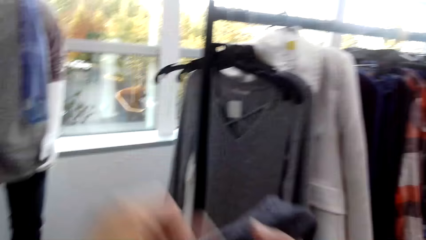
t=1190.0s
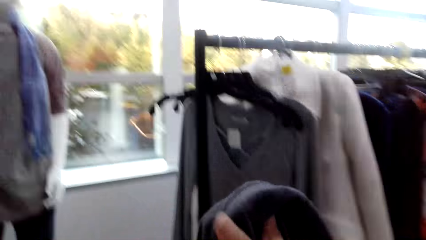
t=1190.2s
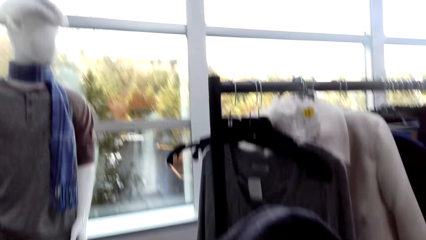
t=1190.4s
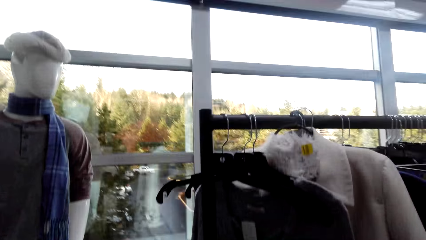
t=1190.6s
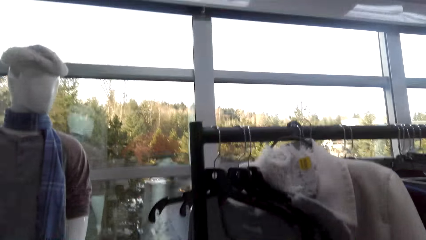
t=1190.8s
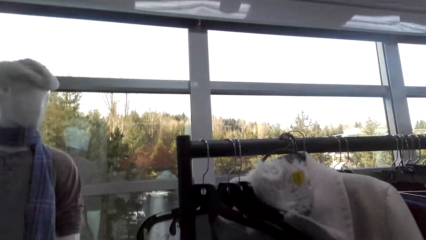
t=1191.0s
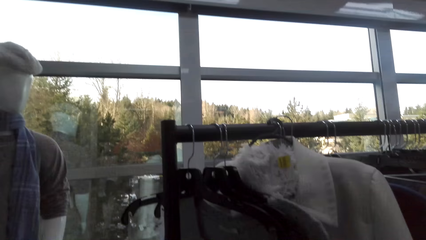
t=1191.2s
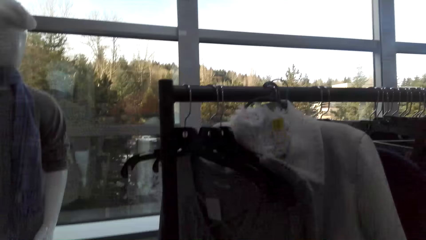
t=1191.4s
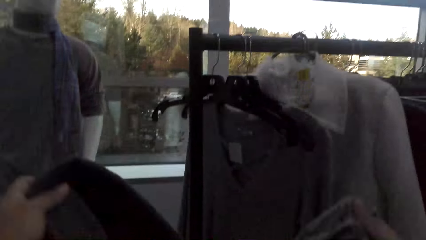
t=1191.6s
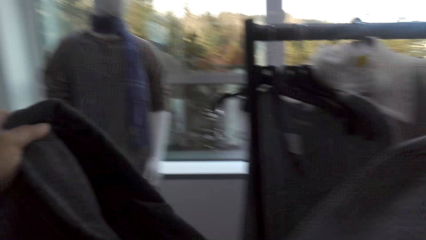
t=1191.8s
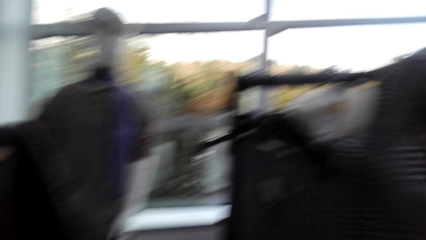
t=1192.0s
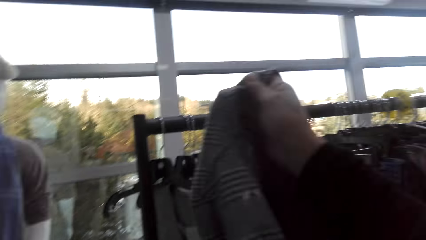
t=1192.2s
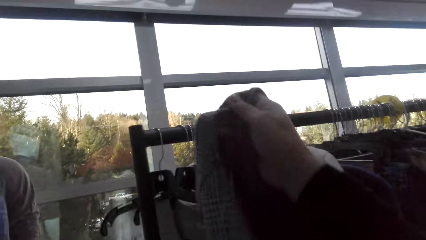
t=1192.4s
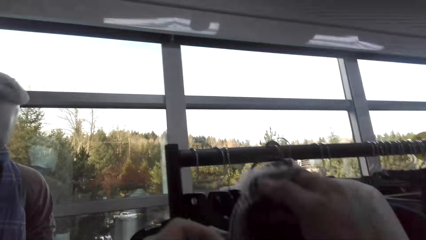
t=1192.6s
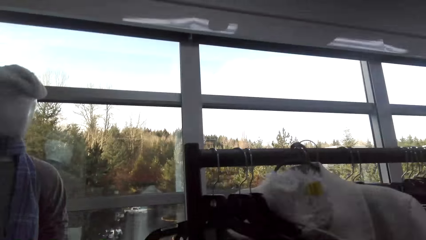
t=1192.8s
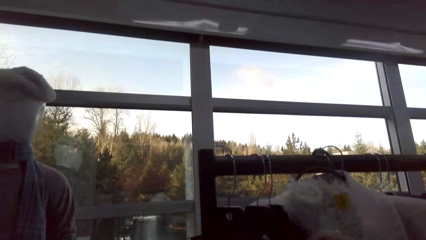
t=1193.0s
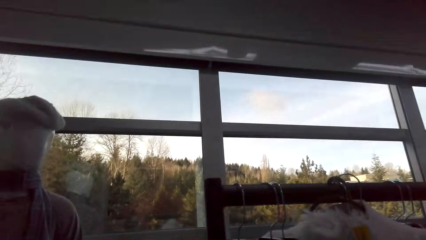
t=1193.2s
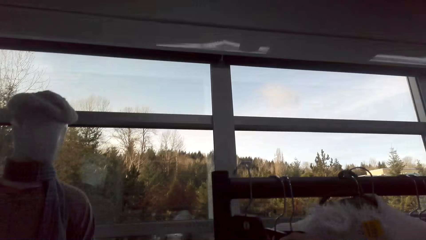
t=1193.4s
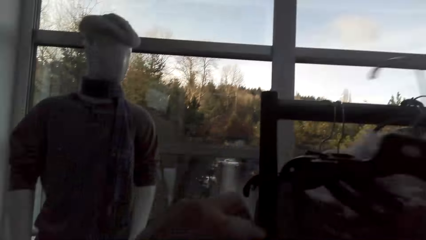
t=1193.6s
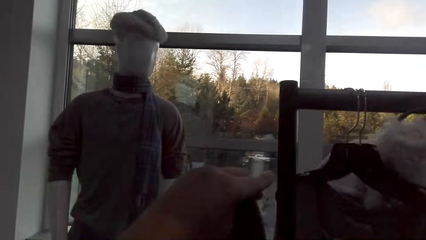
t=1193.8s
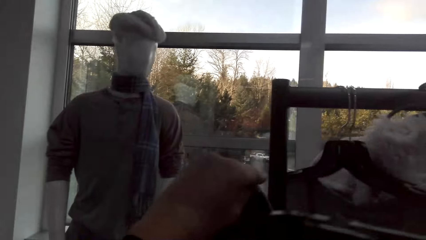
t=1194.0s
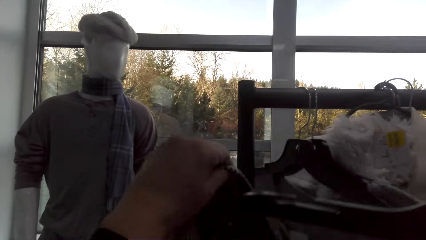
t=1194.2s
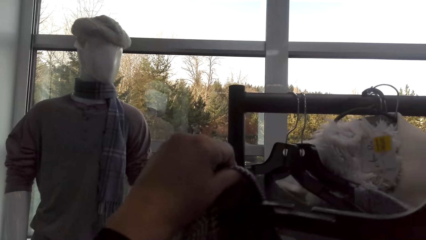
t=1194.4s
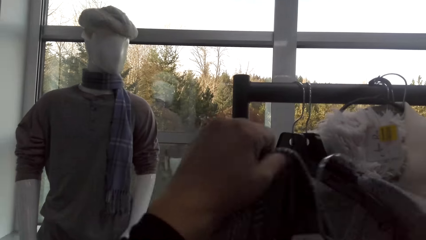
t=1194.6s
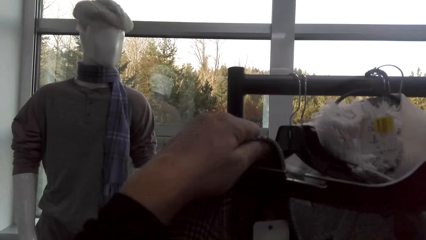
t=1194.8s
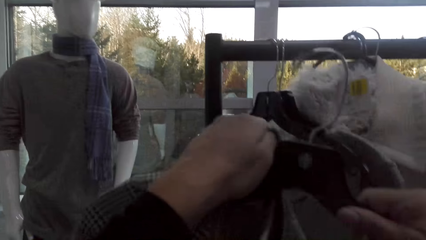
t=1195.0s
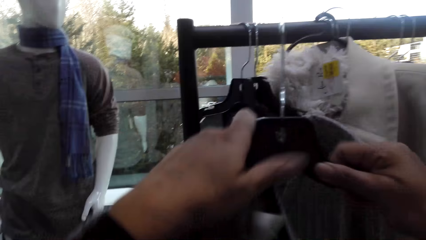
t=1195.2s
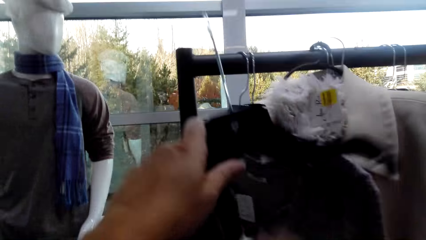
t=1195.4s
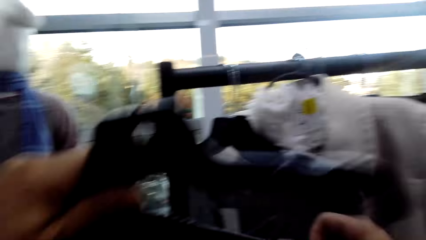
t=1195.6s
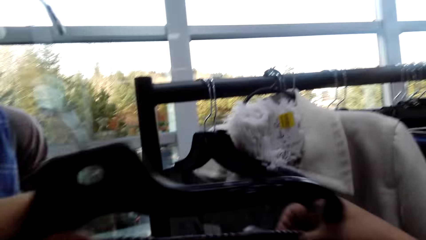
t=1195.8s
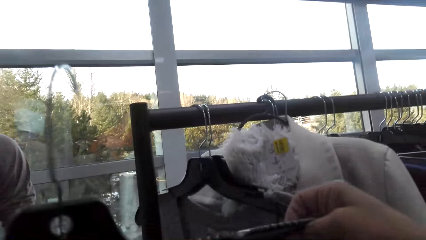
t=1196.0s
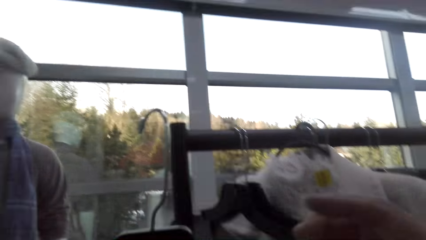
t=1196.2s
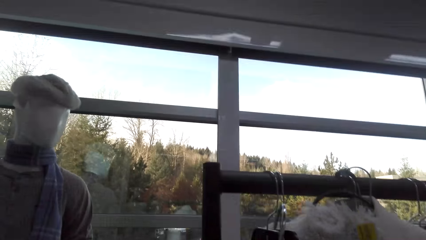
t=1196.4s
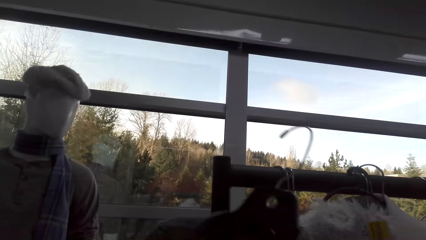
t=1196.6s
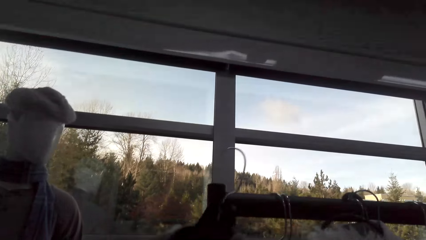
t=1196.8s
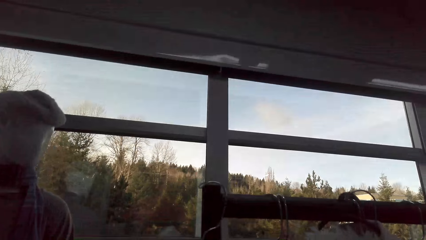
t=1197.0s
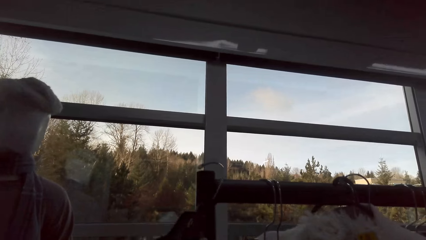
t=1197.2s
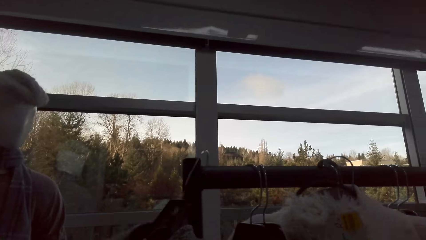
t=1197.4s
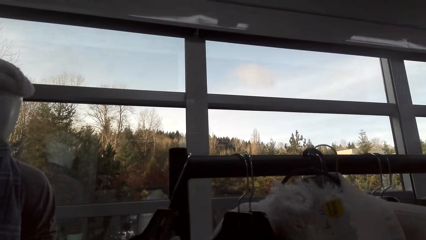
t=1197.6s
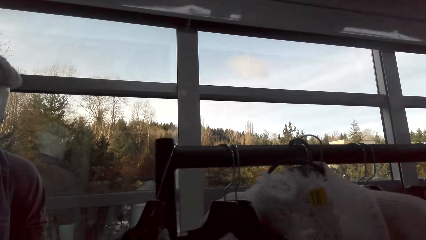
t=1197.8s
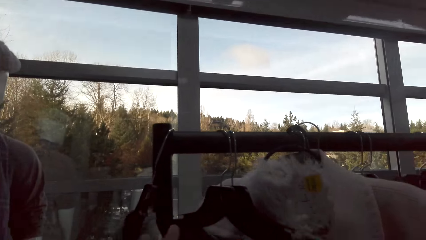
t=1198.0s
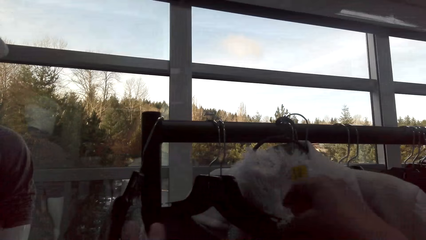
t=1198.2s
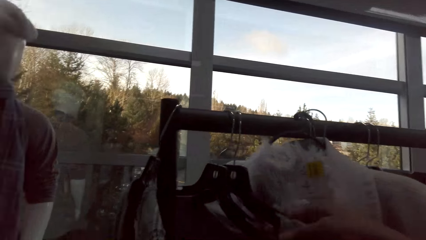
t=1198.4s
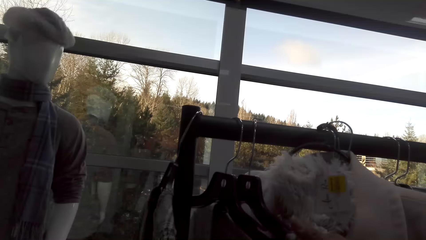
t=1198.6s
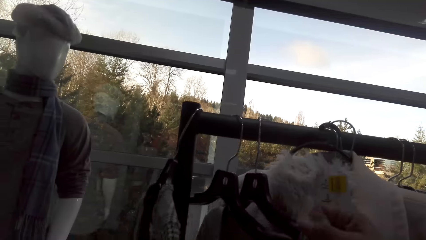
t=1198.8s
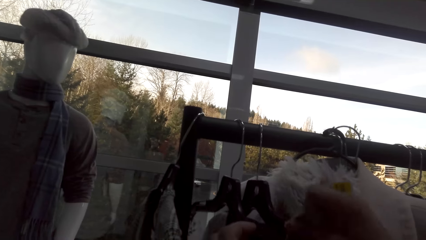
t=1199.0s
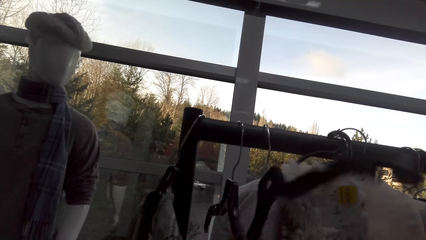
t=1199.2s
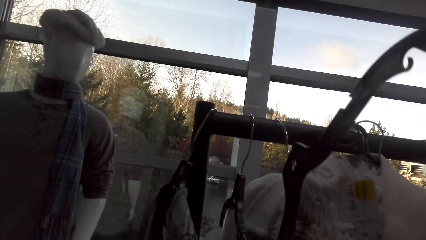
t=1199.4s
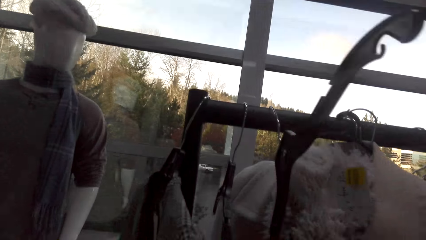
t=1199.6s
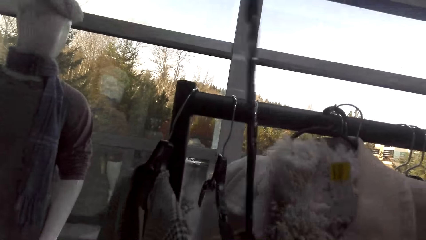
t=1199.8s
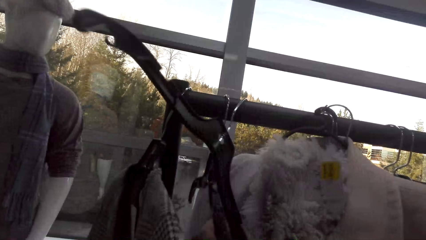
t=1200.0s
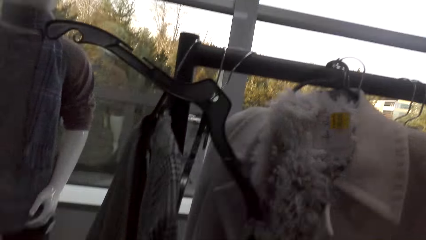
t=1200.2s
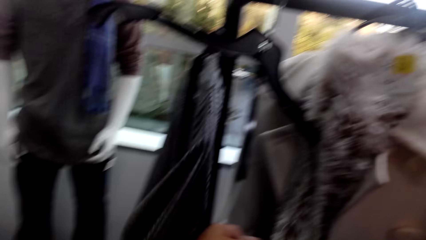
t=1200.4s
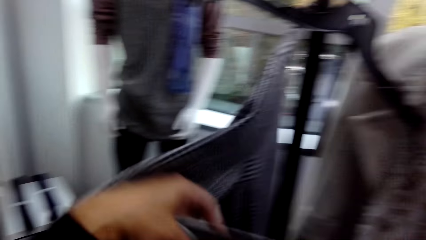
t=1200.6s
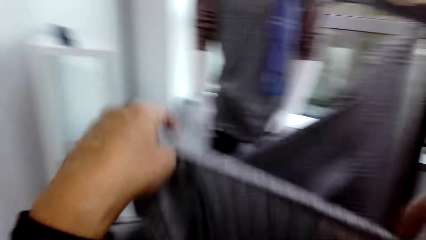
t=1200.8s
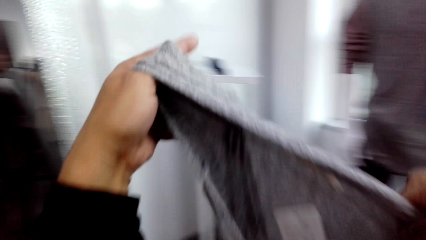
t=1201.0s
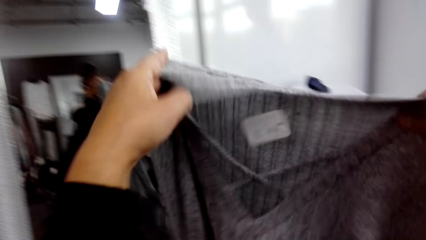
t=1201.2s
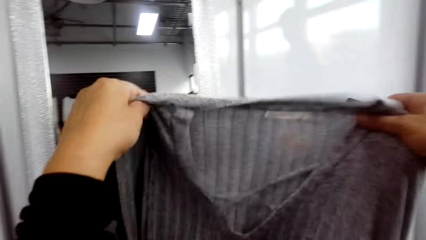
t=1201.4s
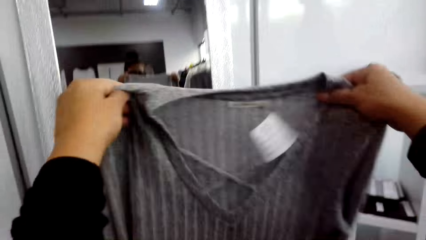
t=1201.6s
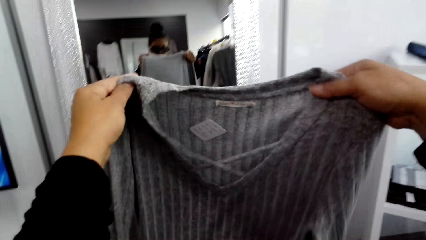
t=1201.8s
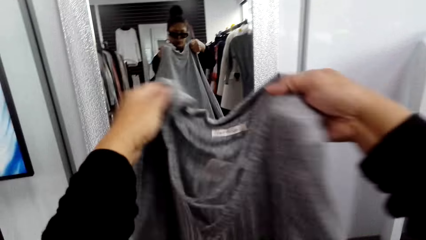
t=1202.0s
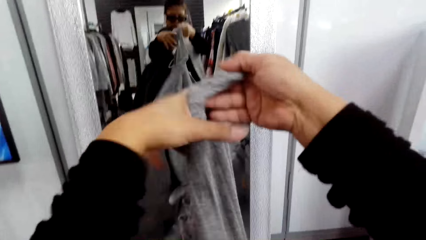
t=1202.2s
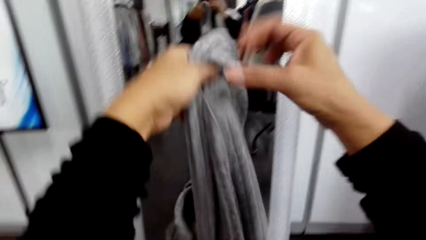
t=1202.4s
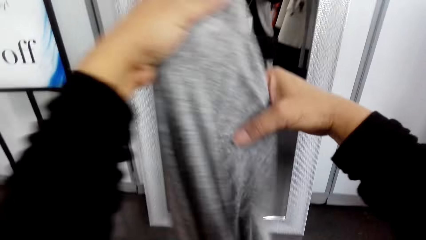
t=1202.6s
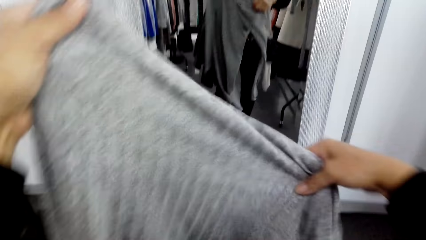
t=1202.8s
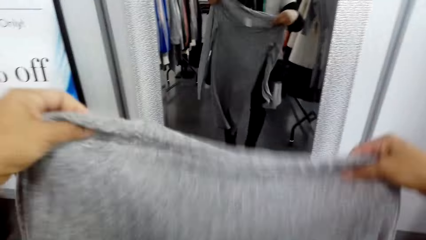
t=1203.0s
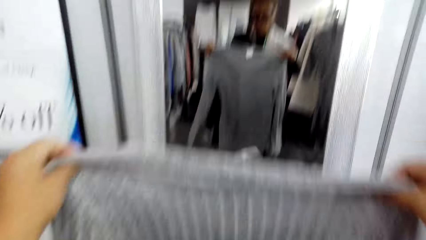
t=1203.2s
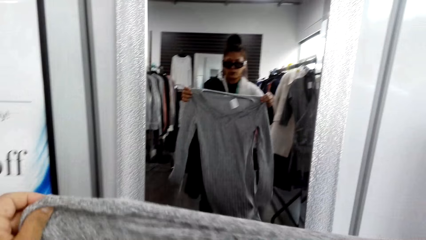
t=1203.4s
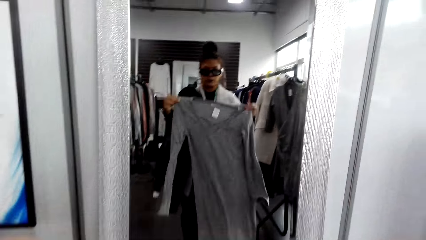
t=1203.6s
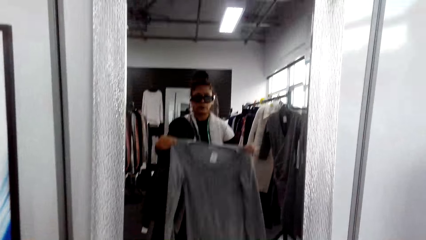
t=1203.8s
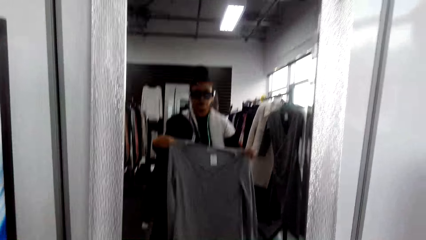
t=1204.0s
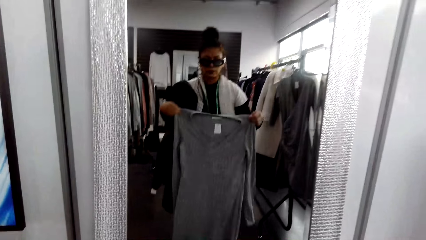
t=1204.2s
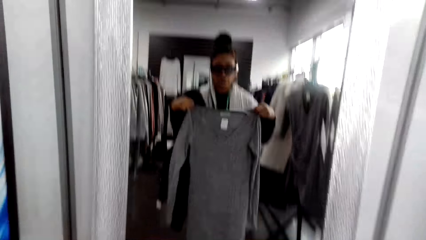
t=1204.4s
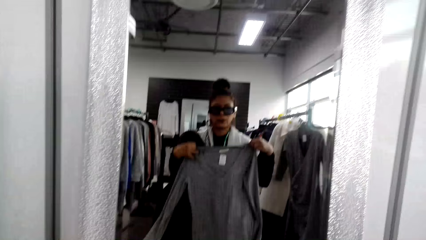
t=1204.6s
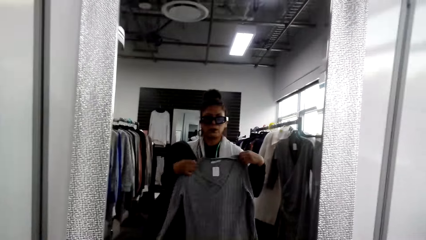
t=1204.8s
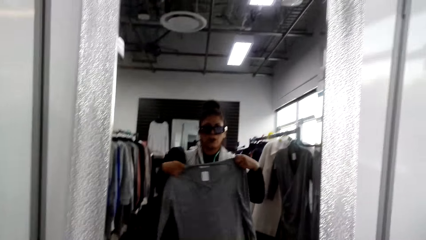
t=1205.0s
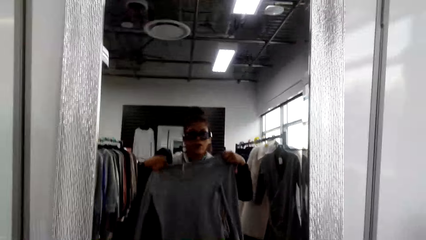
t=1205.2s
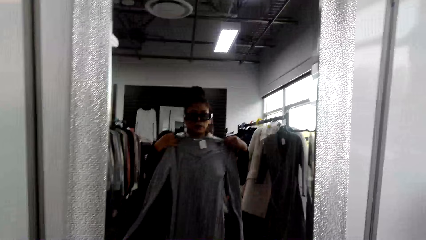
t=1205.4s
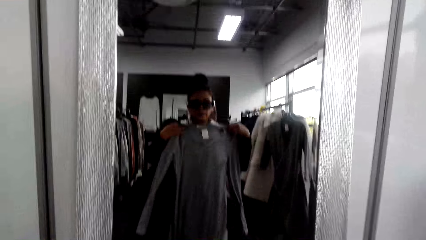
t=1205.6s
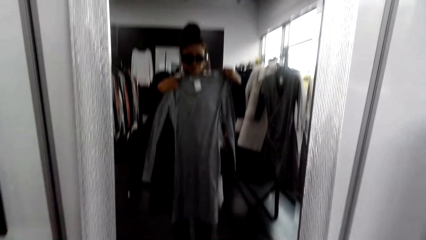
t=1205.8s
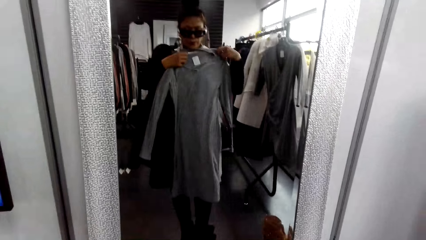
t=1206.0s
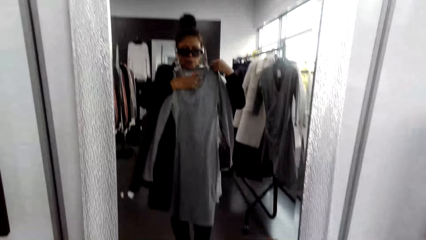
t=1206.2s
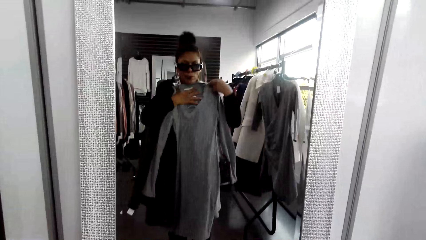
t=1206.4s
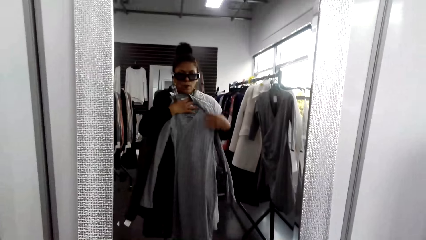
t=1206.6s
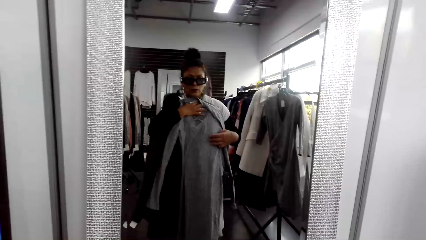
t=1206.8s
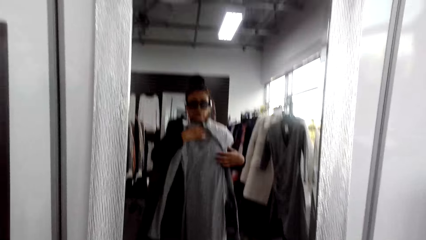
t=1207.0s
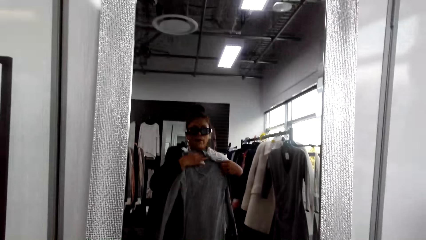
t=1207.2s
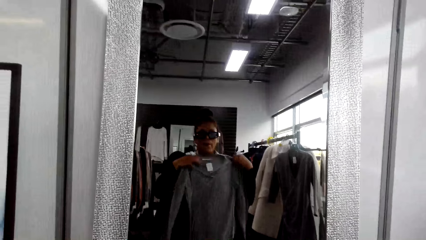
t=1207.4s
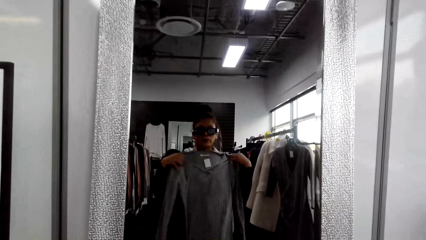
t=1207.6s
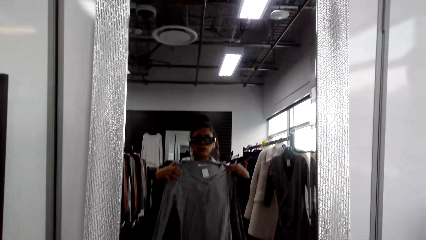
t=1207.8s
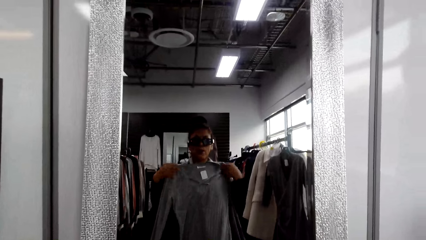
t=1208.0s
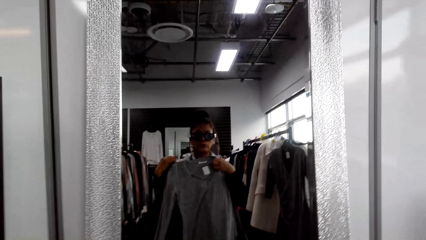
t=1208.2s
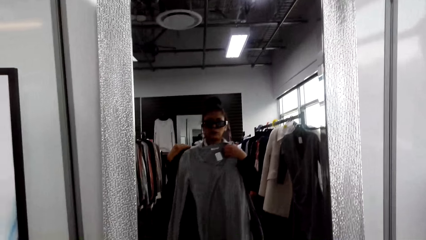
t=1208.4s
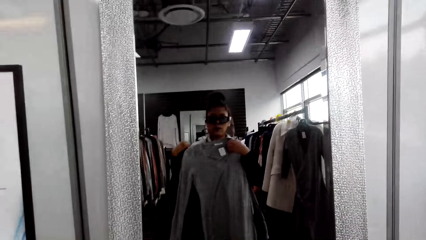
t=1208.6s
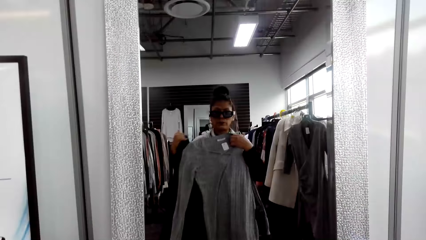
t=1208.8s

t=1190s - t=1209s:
The camera wearer adjusts clothes. They adjust the dress. They pick up a hanger. They hang the dress on the hanger. They hook the hanger on the rack. They unhang a sweater. They select clothes. They adjust the sweater. They fit the clothes looking at the mirror. They view through the mirror.
